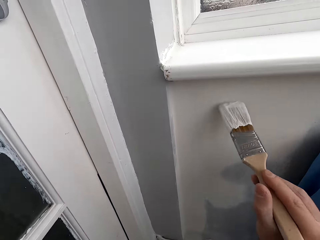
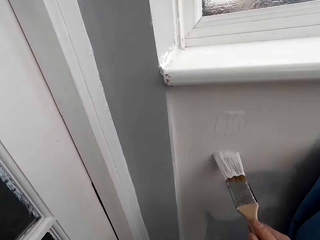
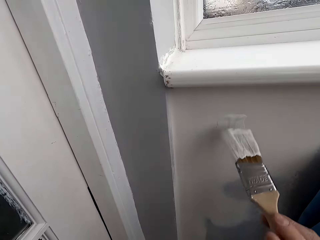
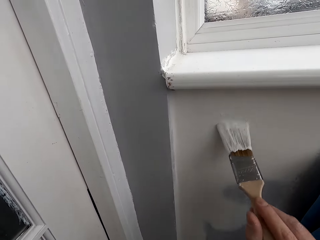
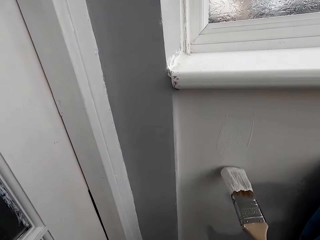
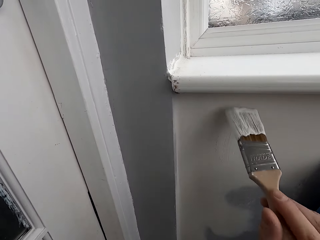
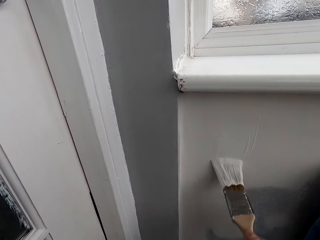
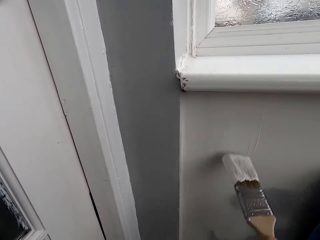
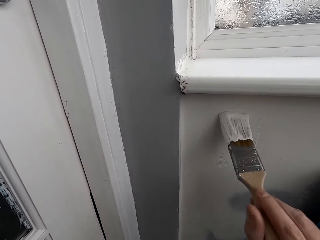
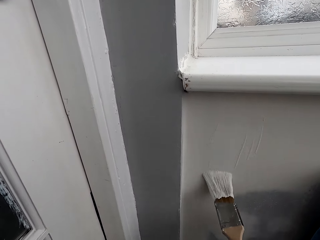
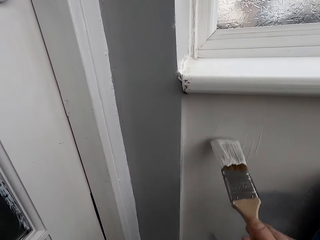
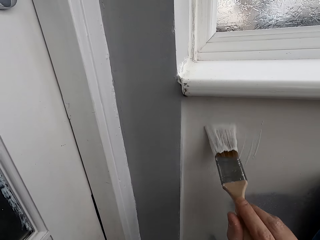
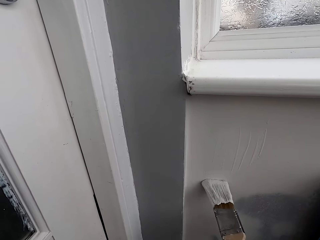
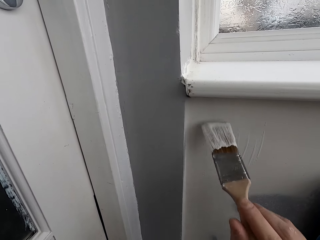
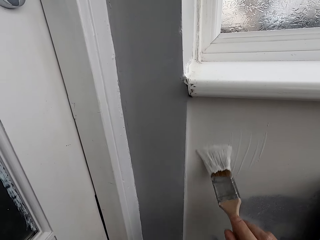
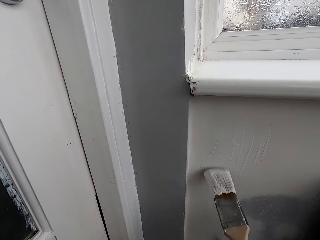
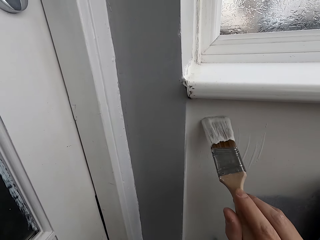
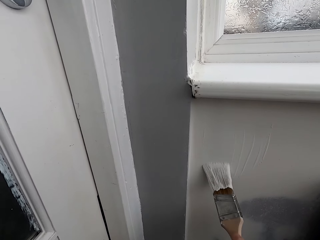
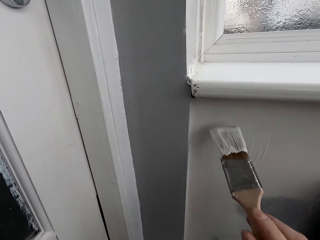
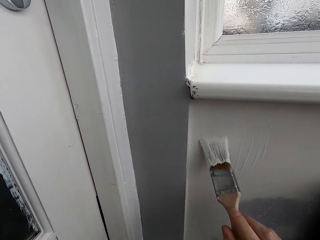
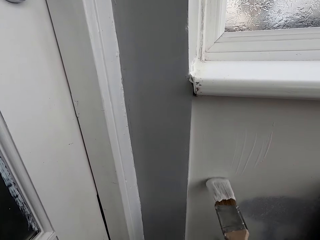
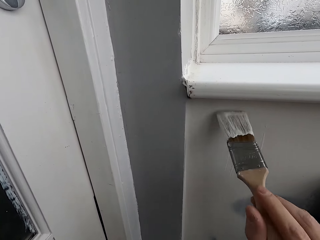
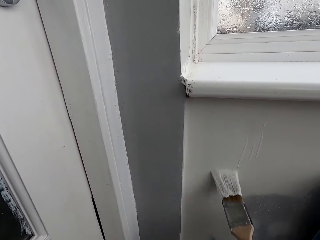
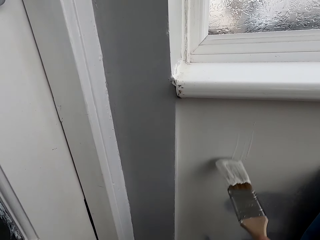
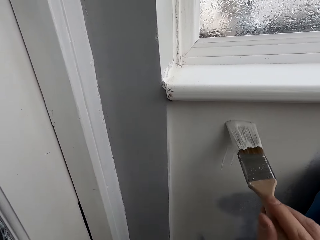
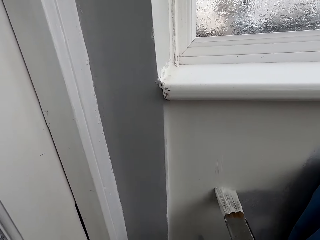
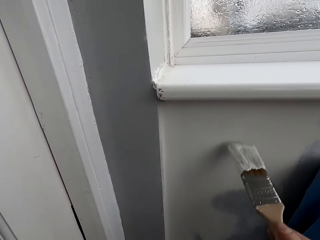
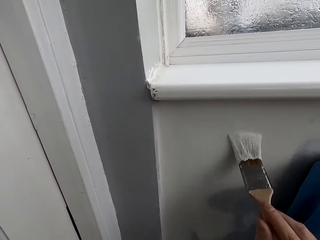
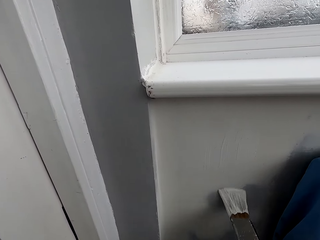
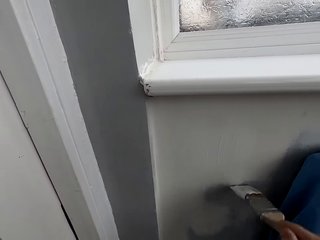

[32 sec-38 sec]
The camera wearer paints the wall with a brush.

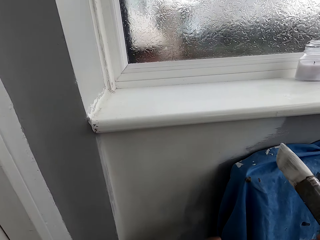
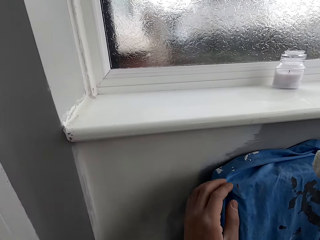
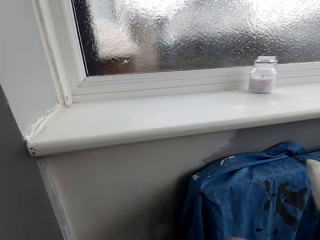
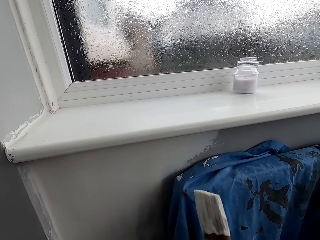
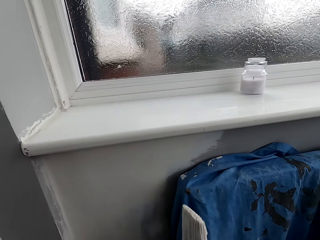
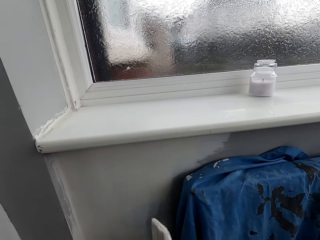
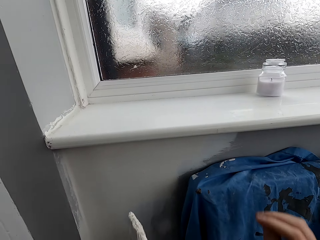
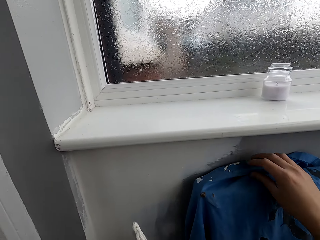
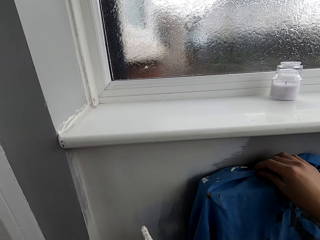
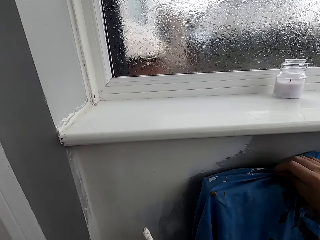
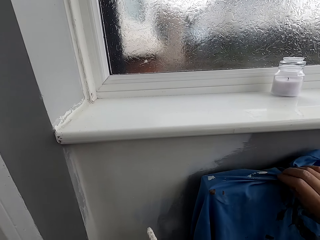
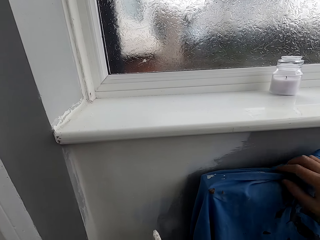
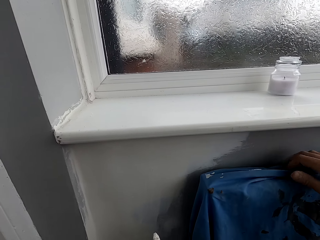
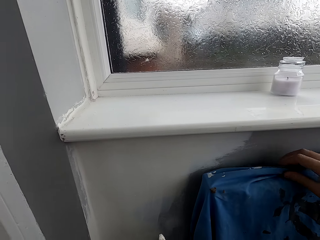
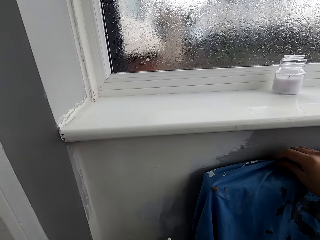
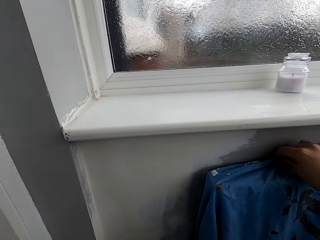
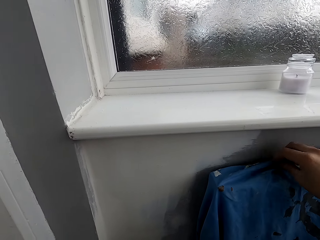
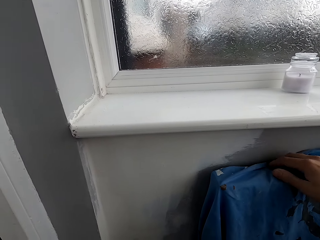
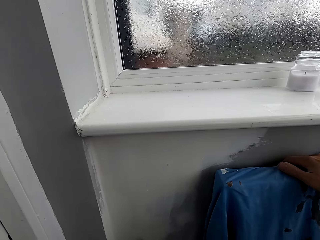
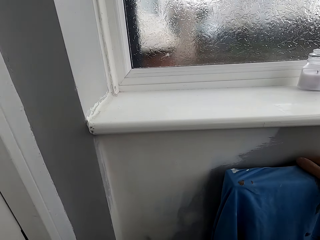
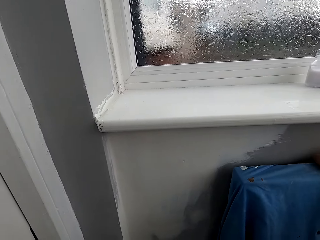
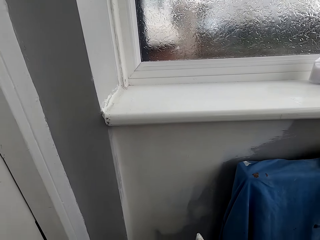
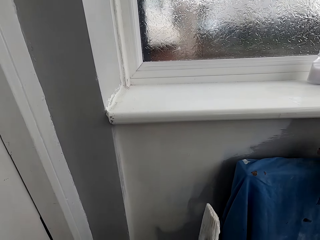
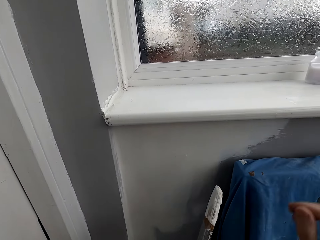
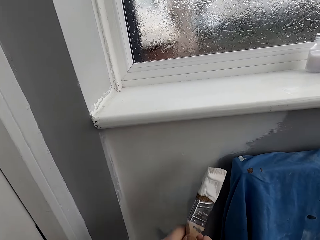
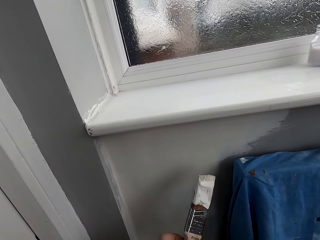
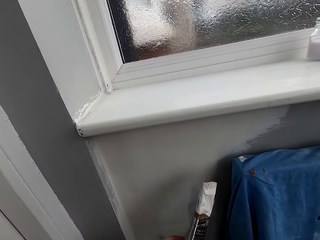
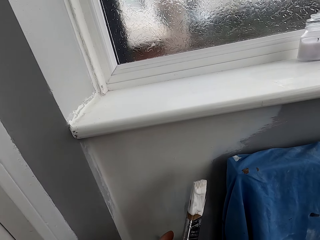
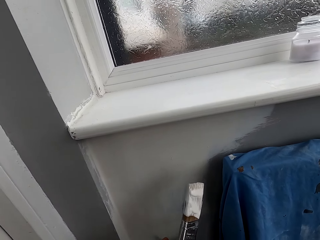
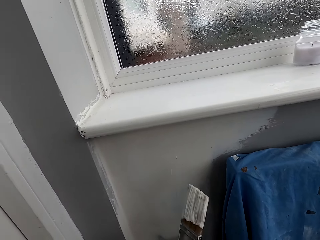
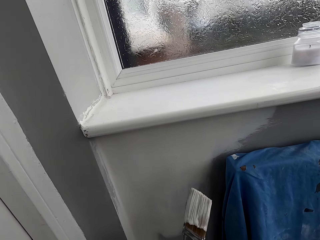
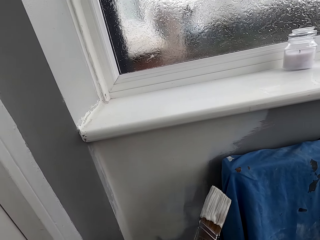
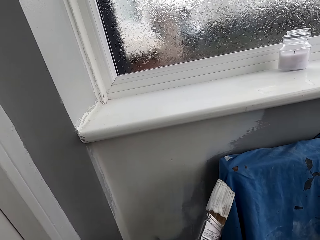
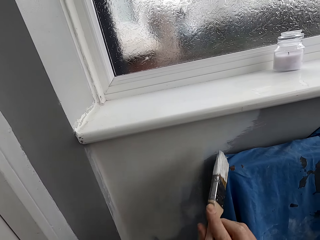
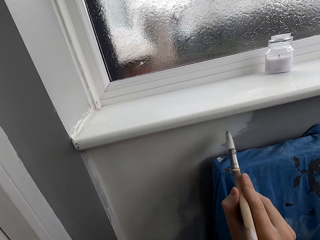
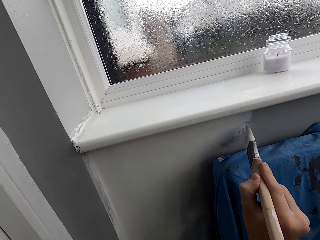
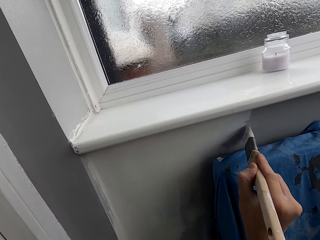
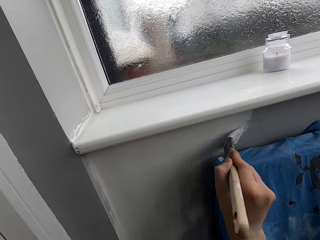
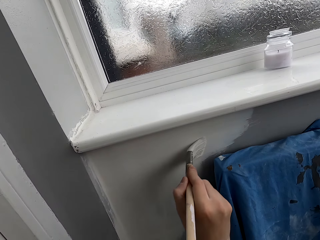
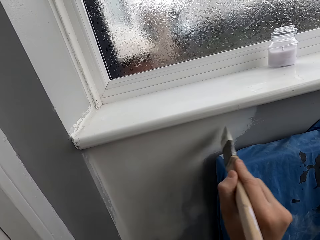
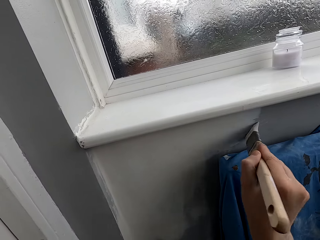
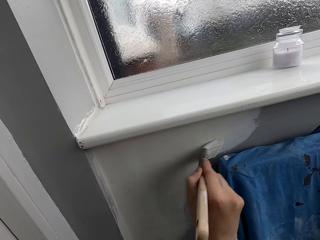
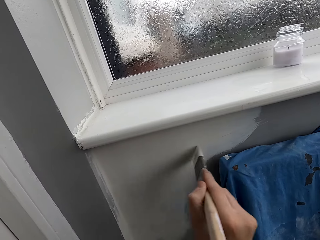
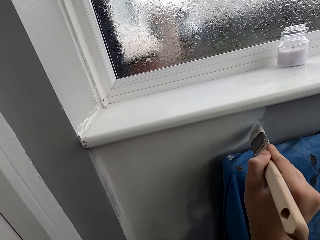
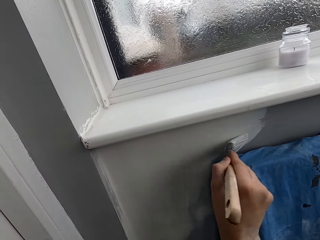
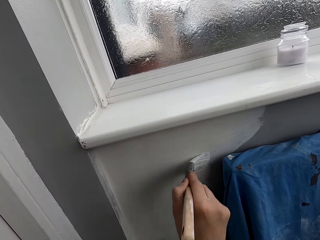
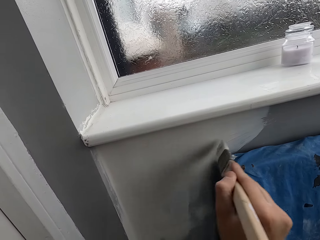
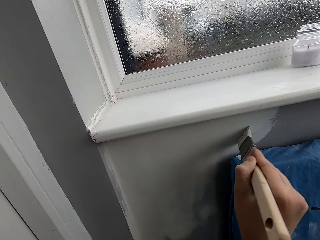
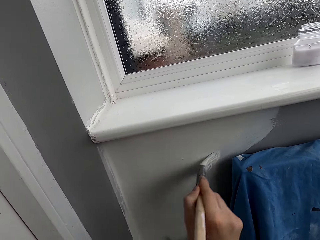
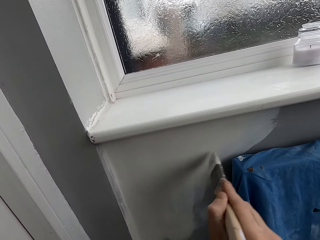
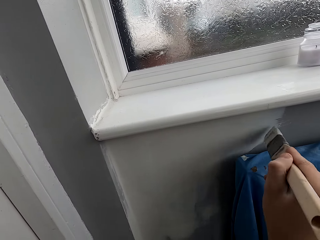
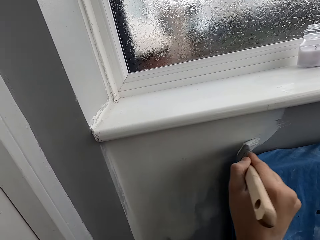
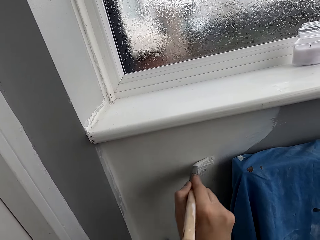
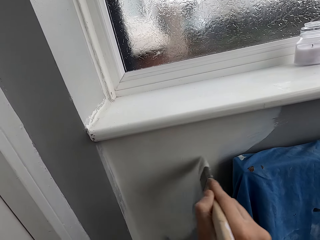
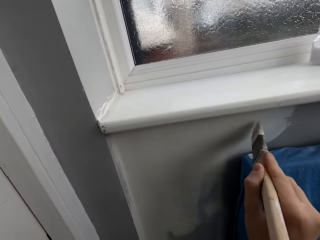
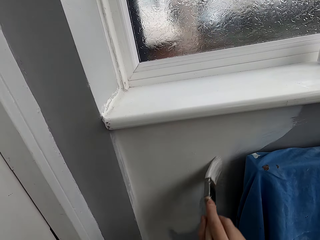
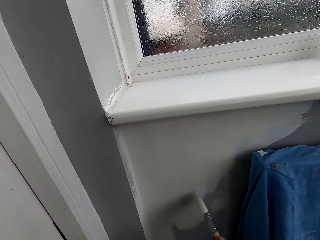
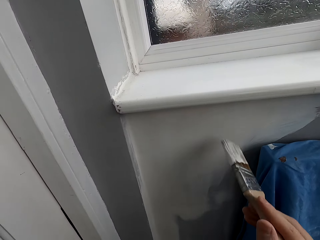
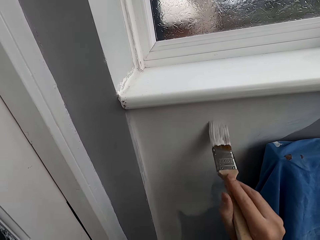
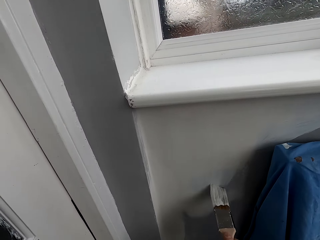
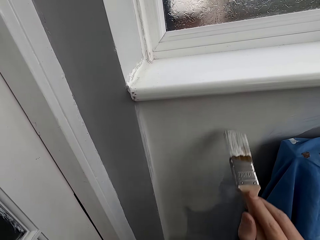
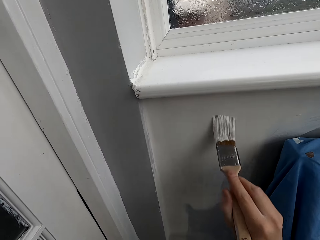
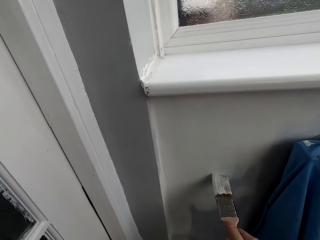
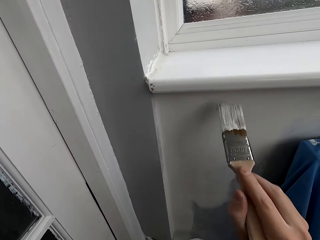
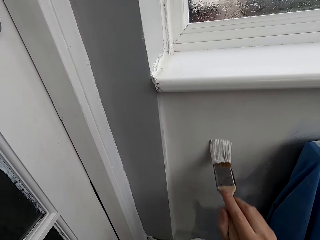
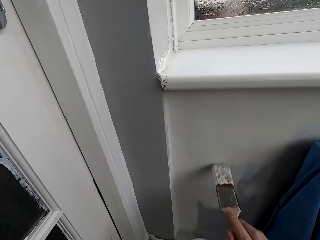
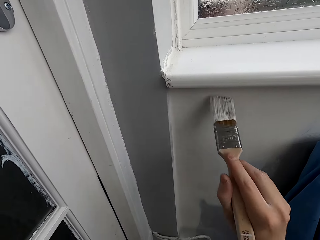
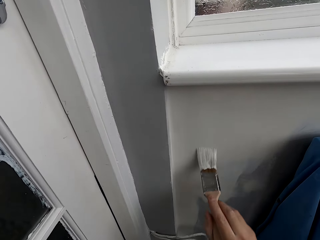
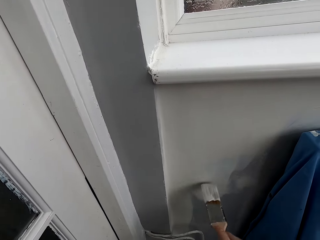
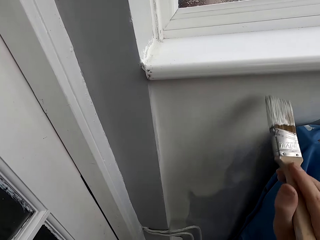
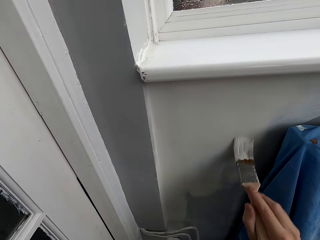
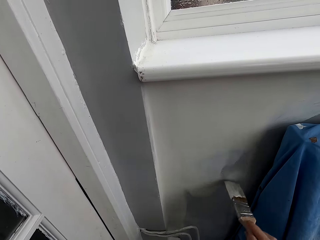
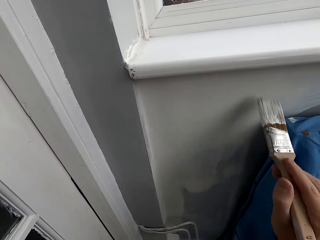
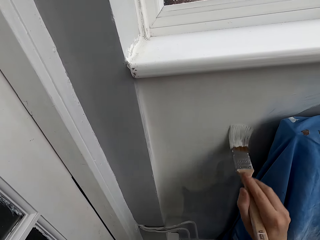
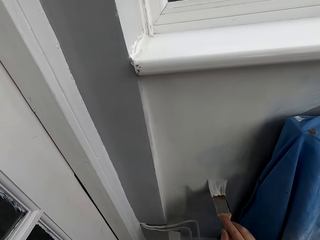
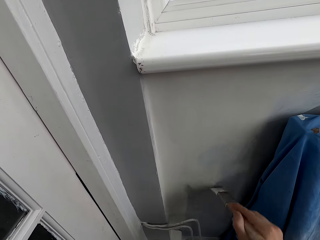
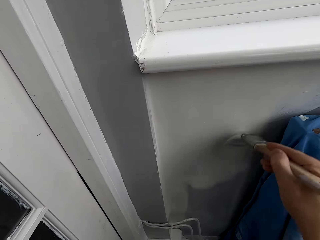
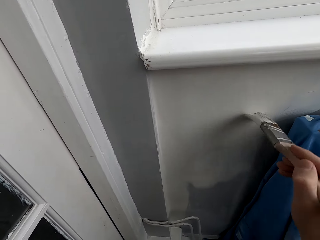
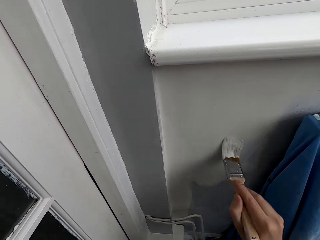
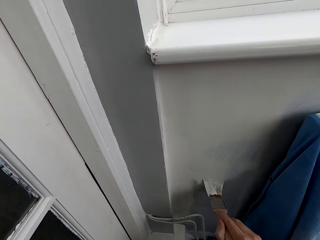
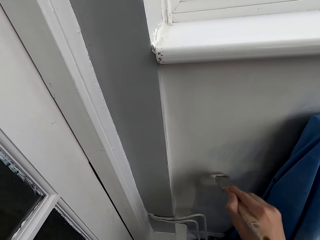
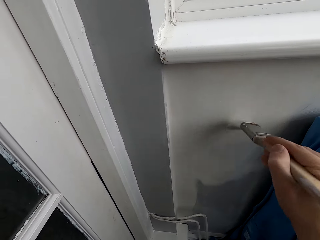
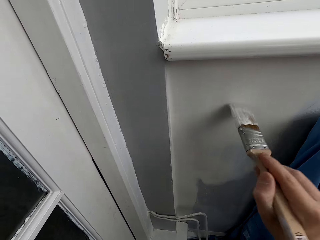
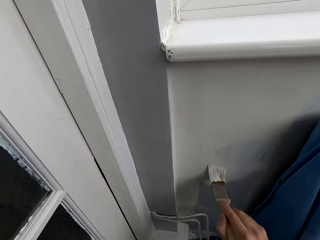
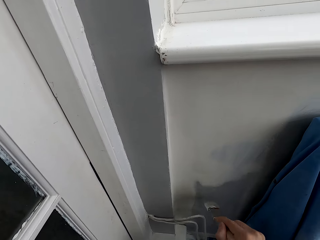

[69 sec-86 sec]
The camera wearer folds the cloth. They touch the paper. They paint the wall with a brush.
